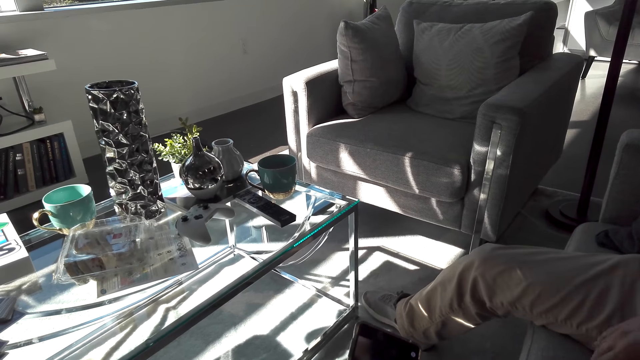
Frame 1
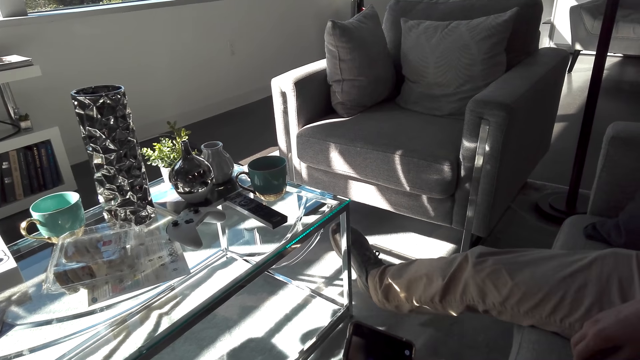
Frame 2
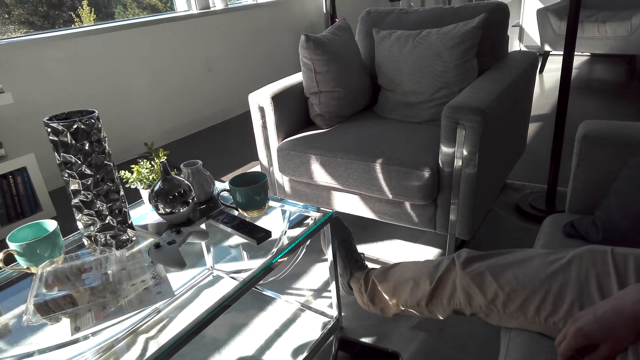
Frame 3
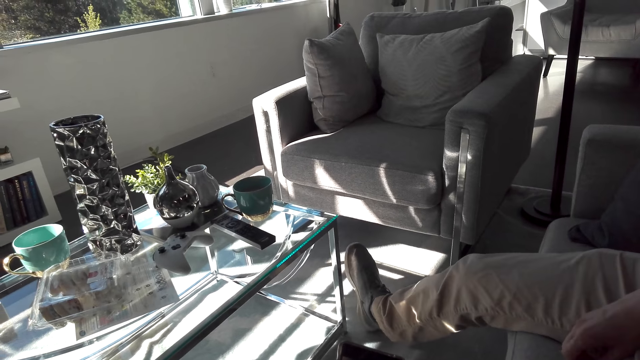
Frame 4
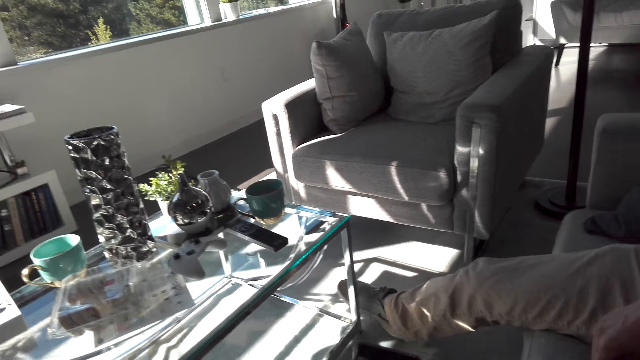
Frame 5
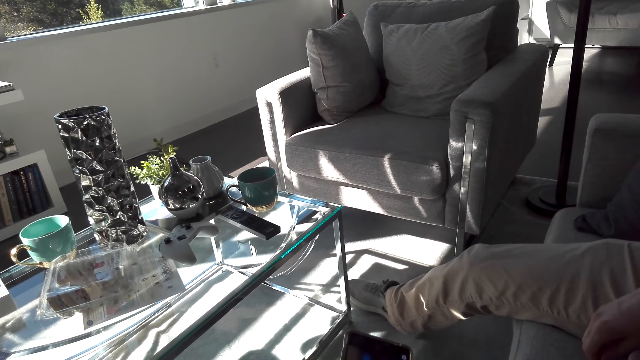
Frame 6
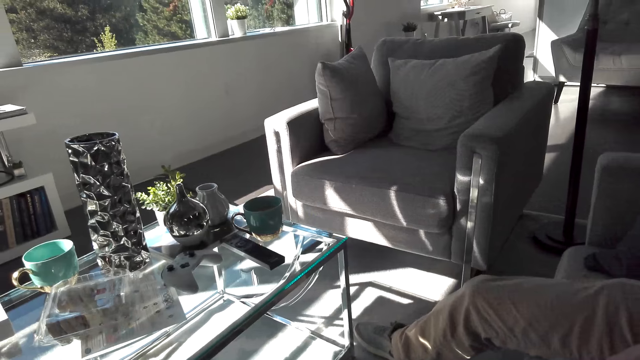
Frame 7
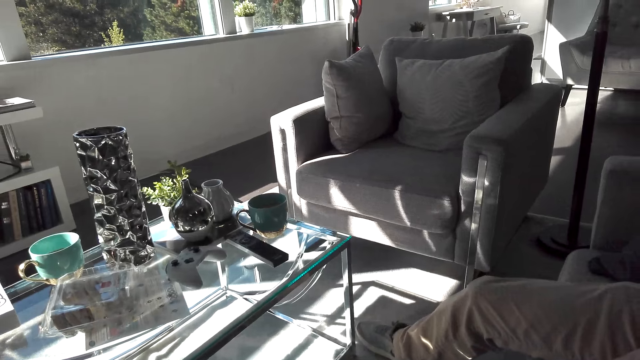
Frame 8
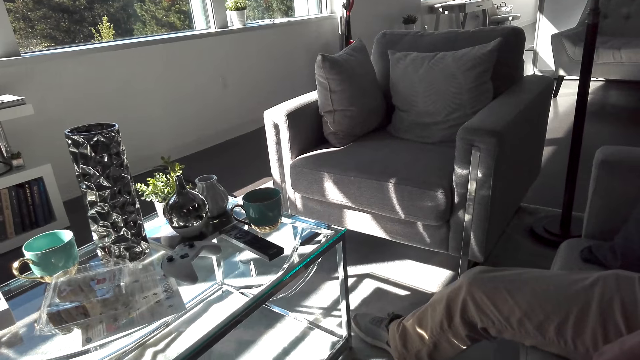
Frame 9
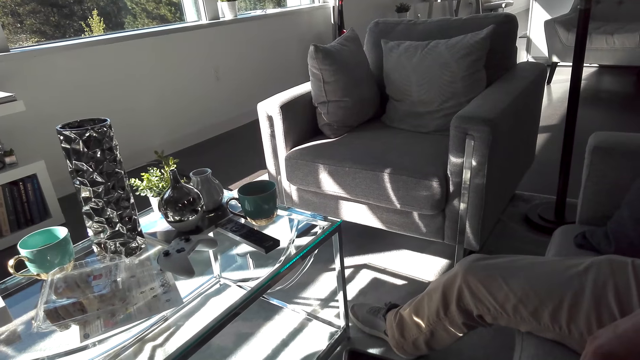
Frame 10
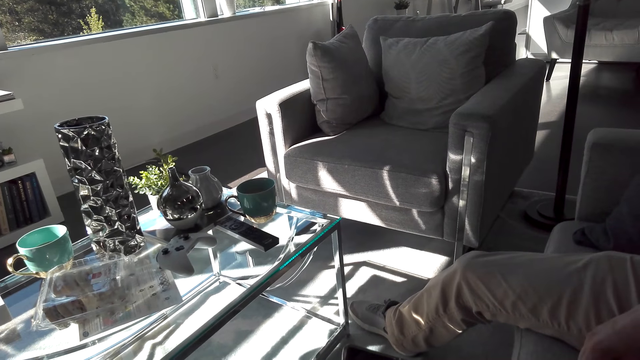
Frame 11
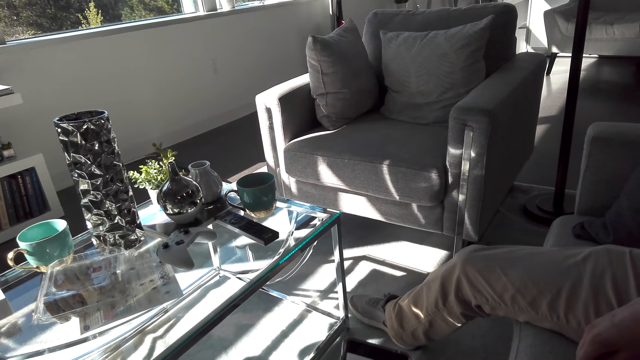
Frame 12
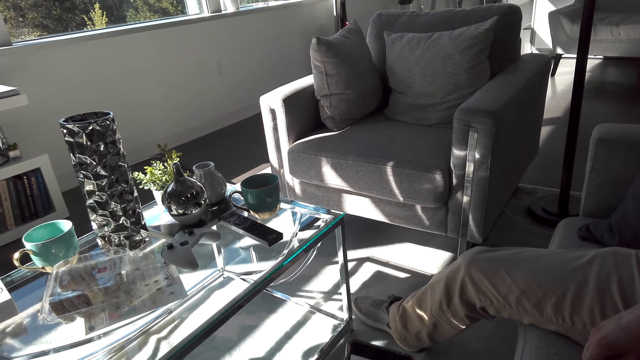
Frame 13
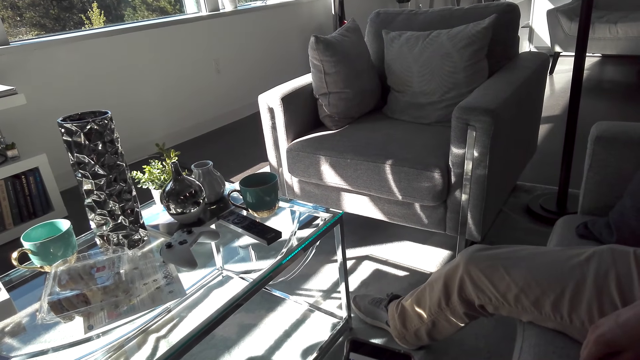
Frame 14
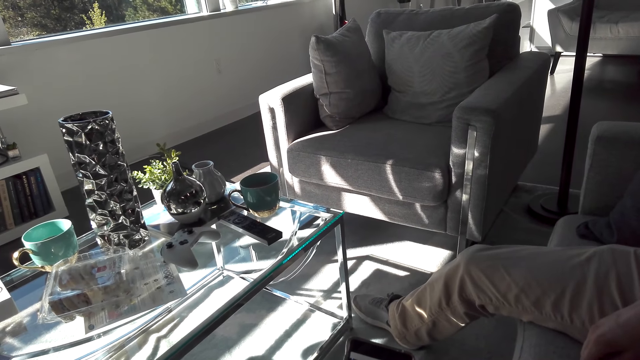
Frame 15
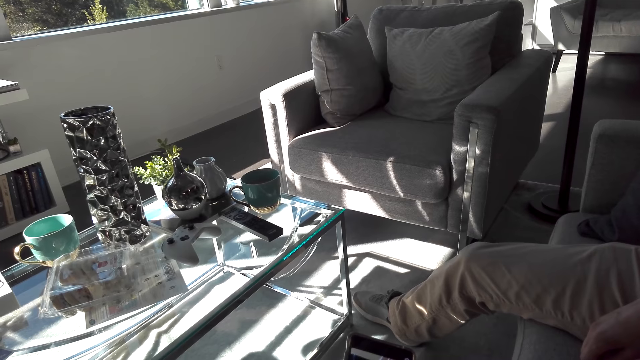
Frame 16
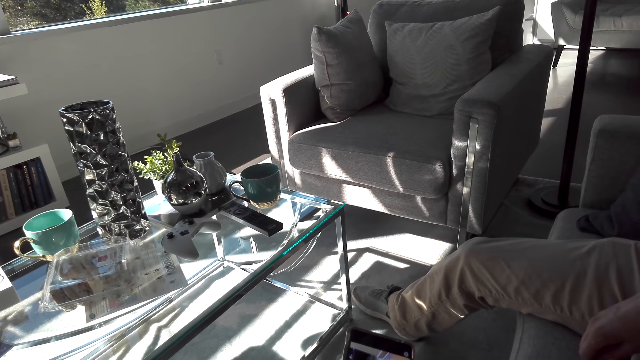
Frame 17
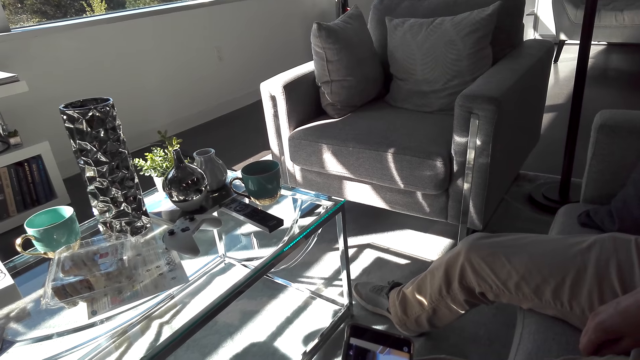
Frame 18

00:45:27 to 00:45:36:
A man drops his hand off the phone. The camera wearer uses the phone. The man lifts up his feet, drops down his leg, and lays his feet.

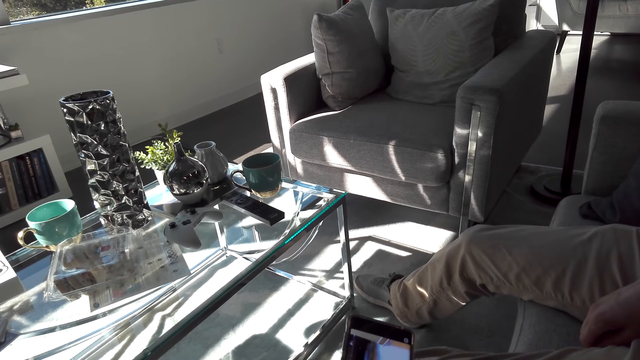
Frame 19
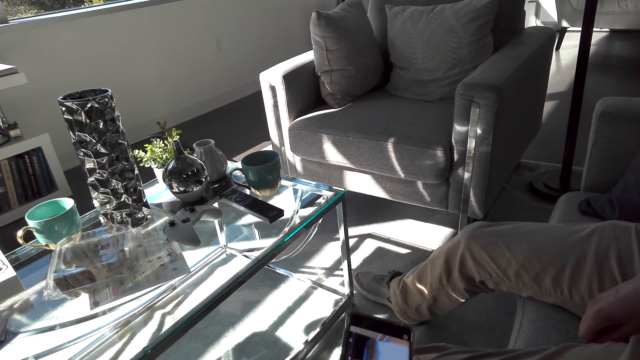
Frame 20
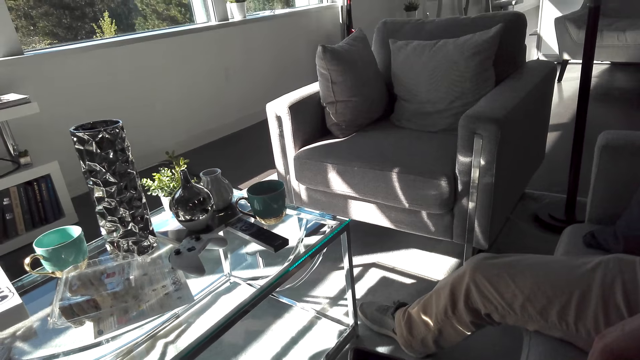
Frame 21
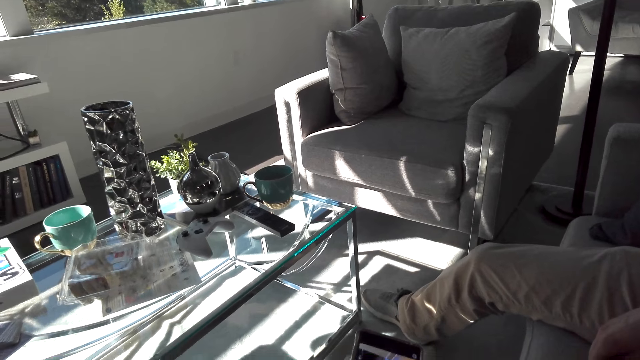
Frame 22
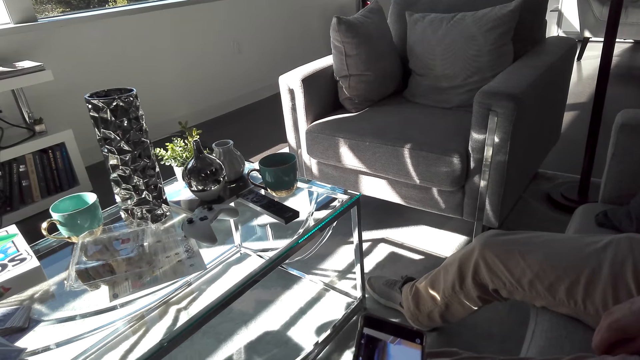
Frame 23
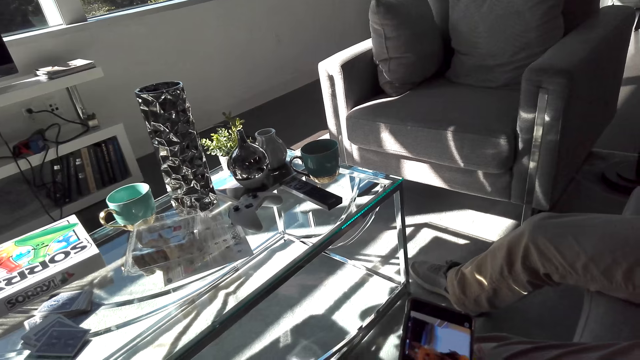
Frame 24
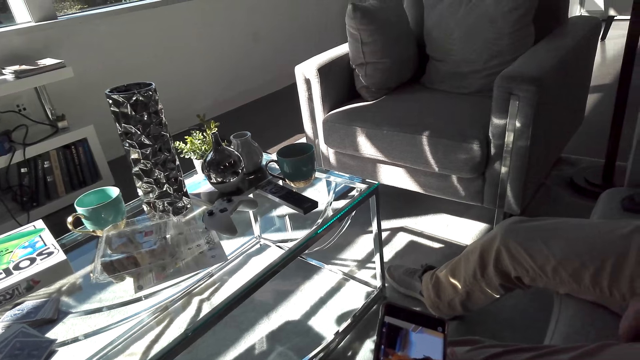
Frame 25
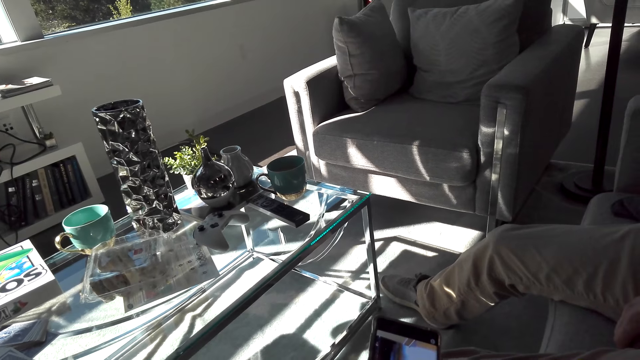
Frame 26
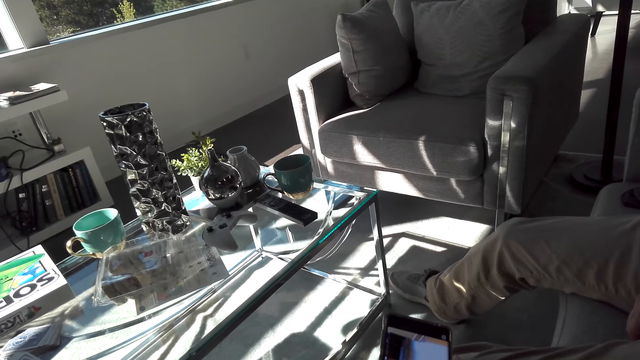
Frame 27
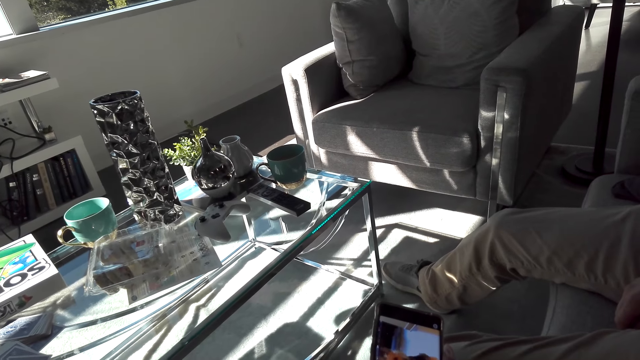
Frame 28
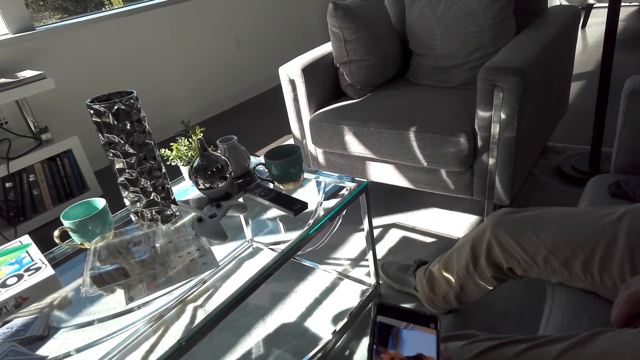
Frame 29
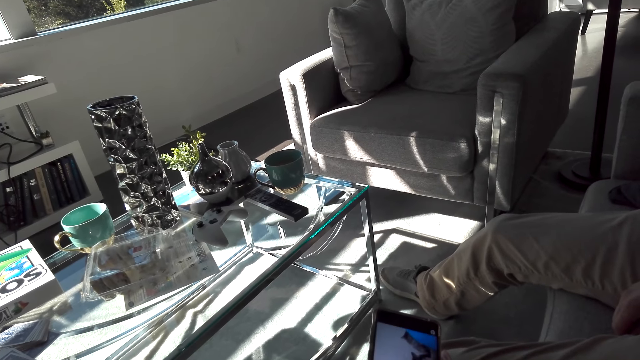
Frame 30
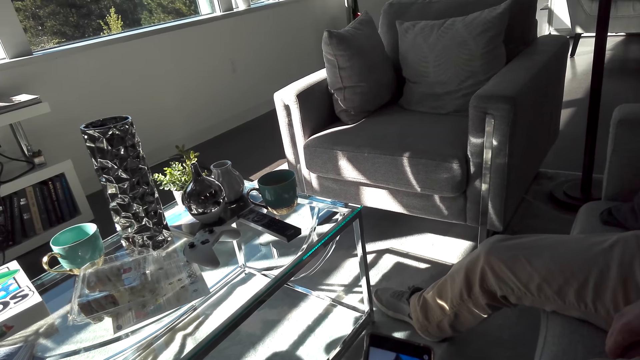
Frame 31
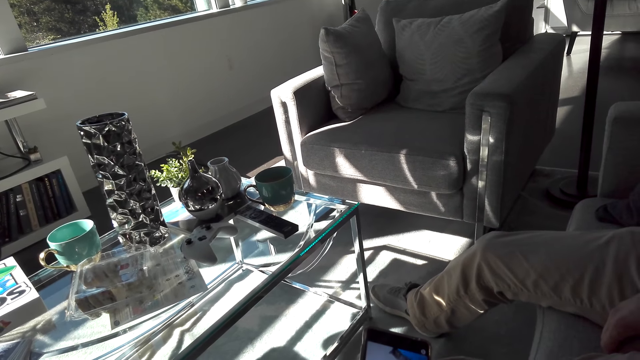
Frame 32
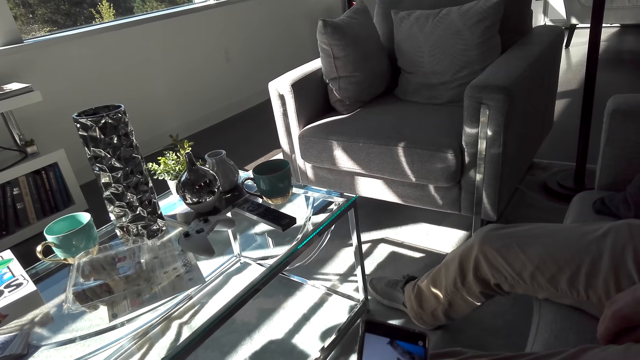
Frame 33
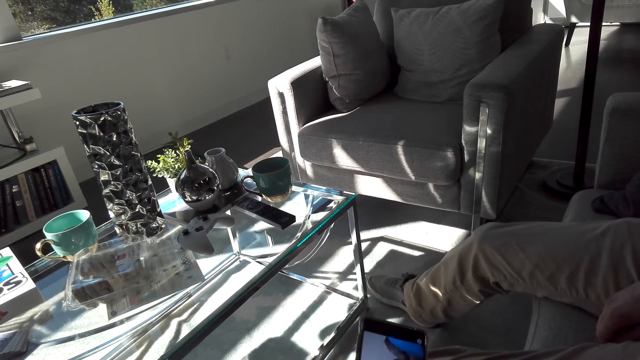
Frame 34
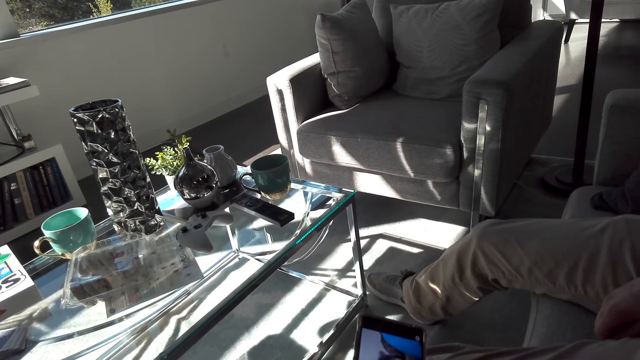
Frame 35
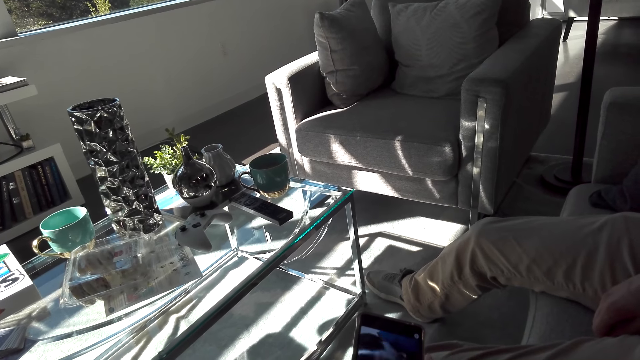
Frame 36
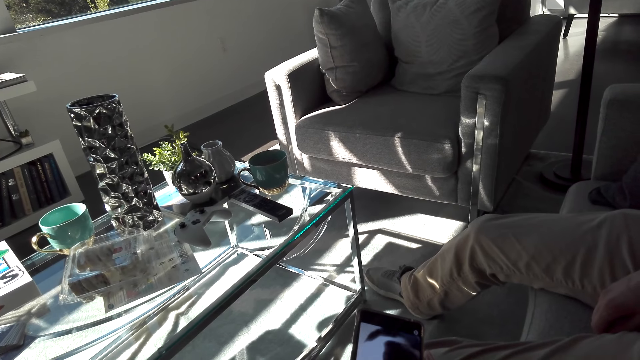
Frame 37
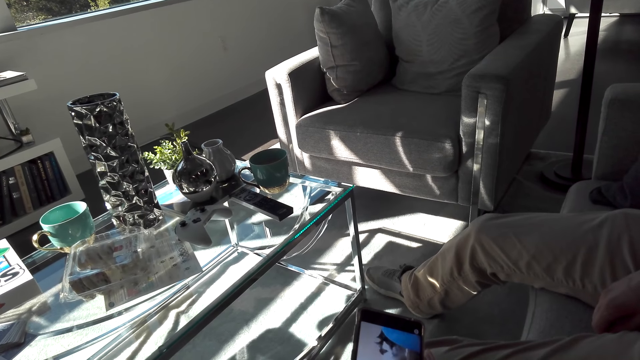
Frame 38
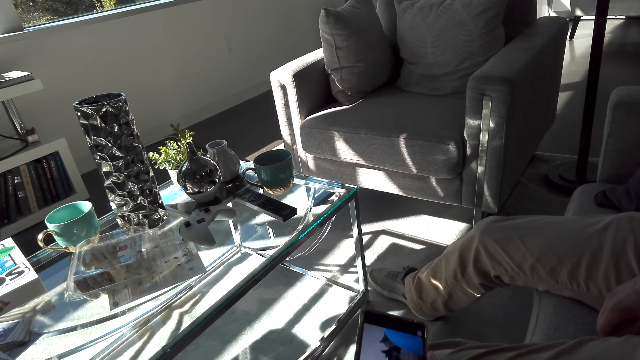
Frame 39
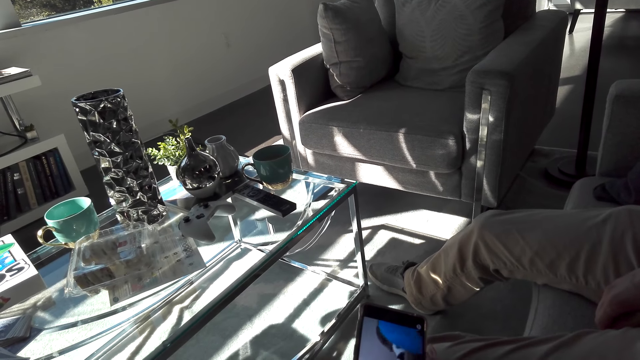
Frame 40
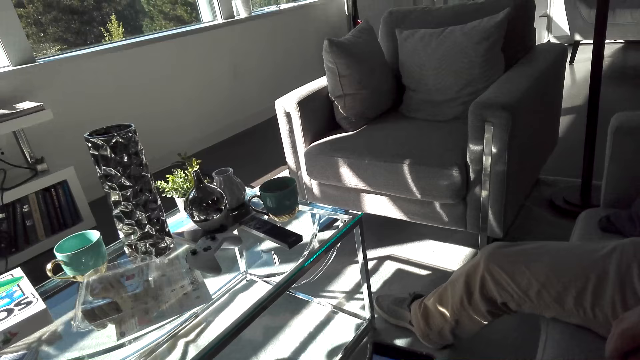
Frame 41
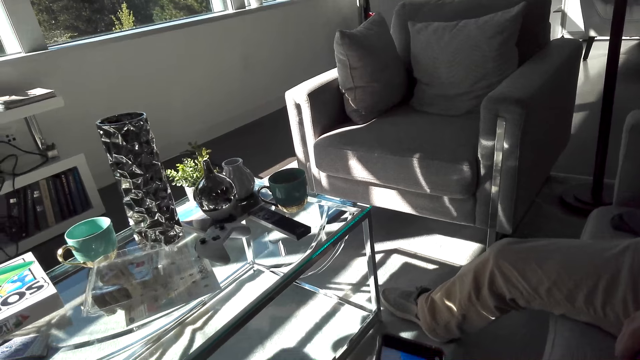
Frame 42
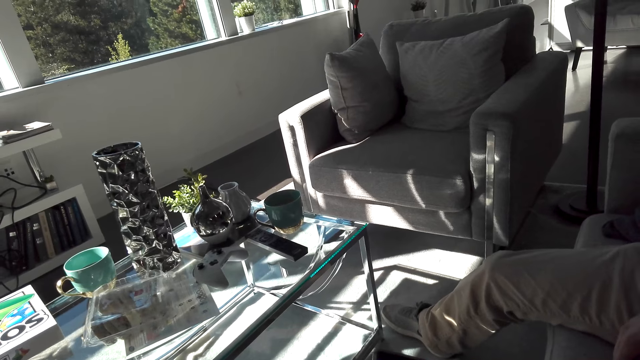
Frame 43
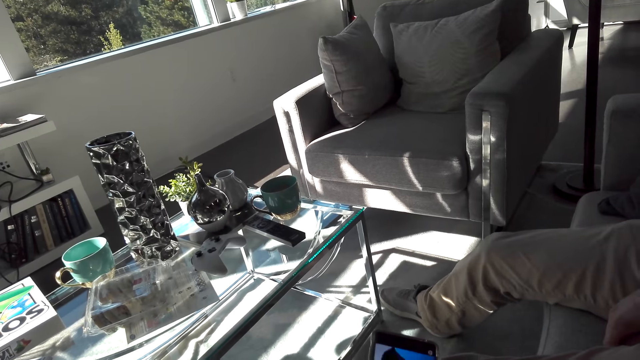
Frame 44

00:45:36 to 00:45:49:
The camera wearer converses with a man. They laugh out loud.
